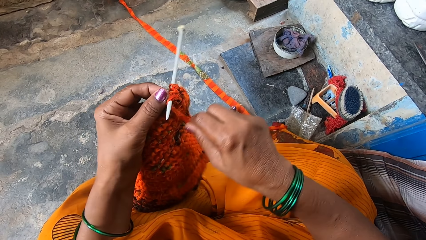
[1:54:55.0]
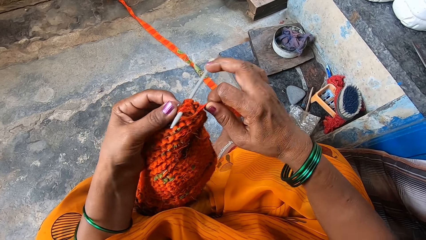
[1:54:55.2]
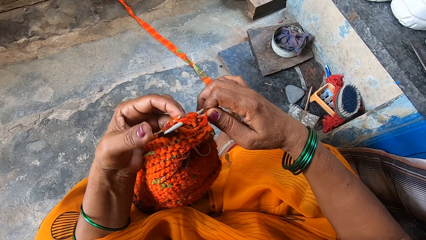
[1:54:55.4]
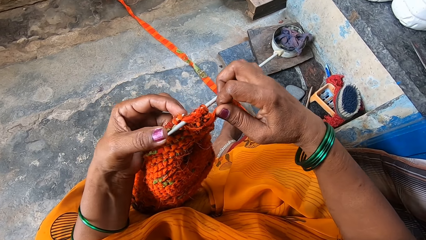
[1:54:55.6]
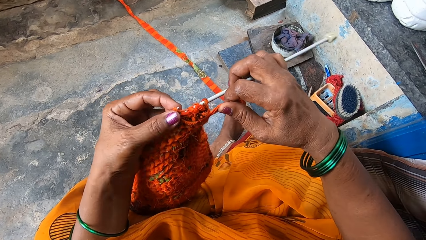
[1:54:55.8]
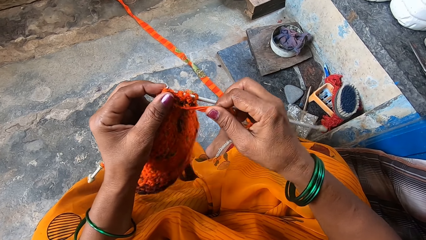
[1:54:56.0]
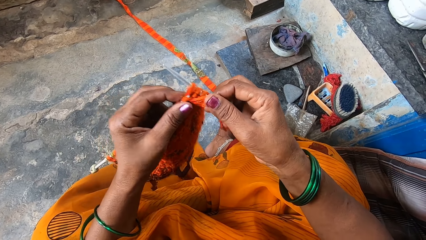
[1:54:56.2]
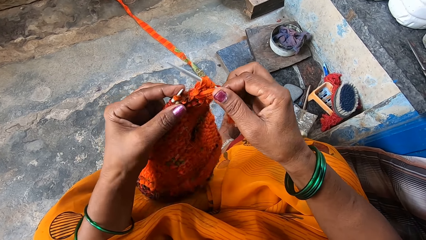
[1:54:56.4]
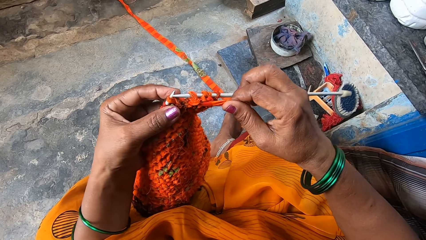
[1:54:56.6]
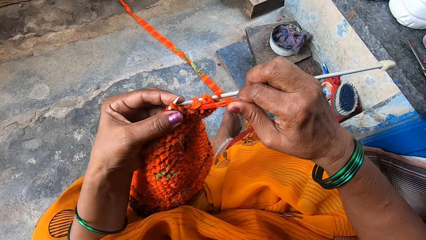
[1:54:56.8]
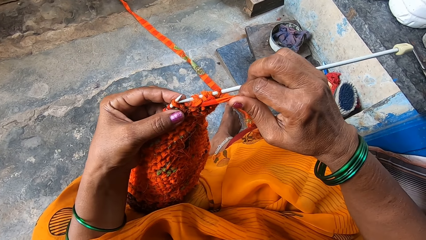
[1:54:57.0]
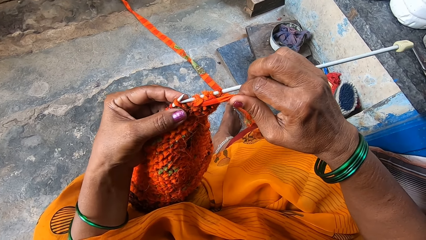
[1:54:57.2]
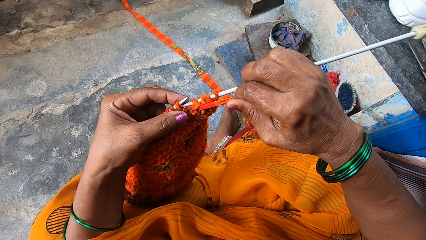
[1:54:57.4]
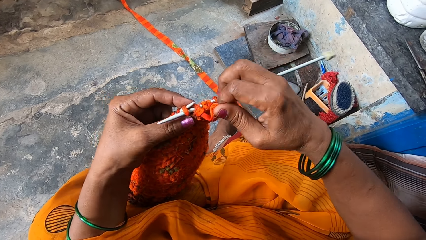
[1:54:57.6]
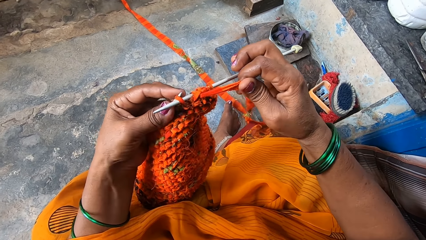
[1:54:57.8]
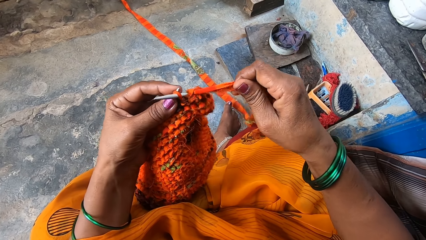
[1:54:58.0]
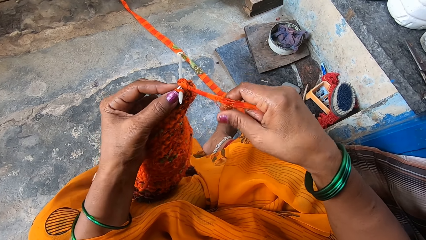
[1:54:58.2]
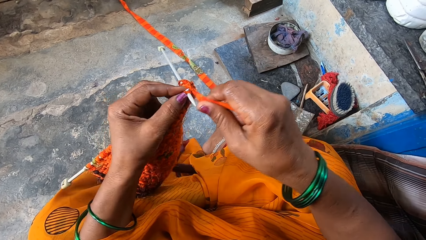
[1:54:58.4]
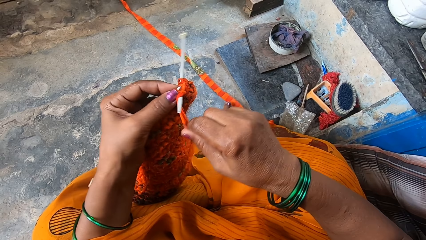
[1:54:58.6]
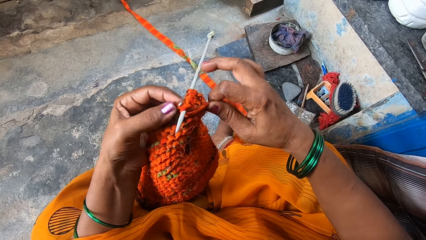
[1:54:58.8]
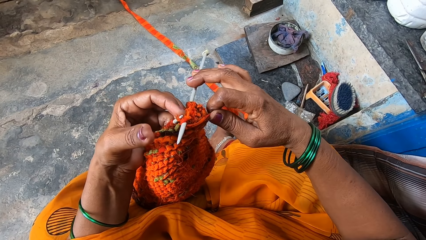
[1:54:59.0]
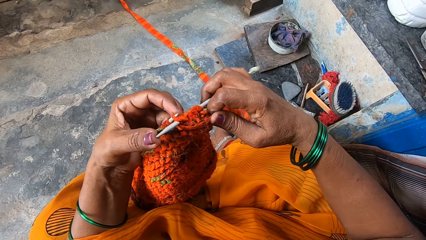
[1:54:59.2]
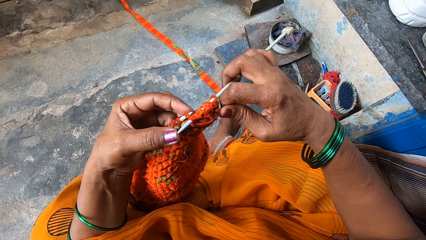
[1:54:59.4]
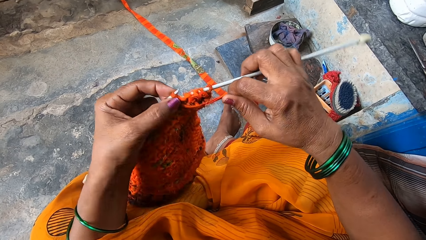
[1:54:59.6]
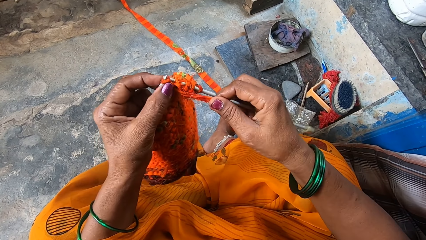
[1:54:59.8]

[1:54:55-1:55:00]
The camera wearer knits the fabric.

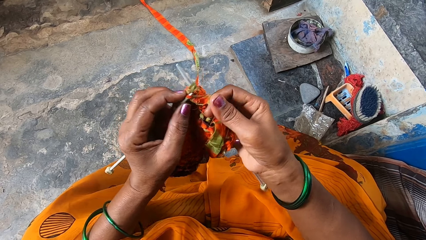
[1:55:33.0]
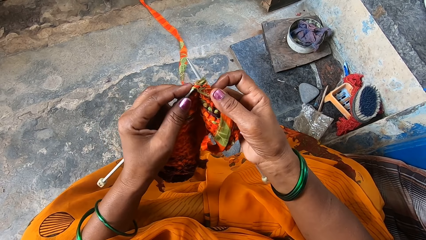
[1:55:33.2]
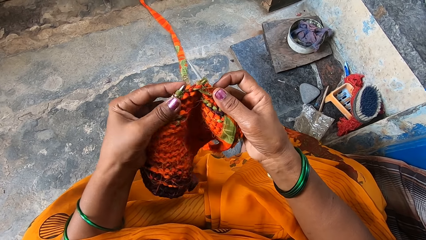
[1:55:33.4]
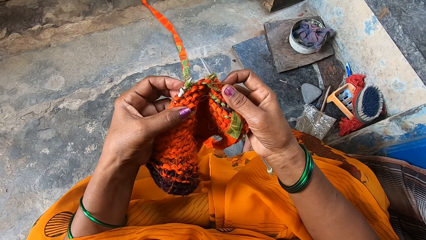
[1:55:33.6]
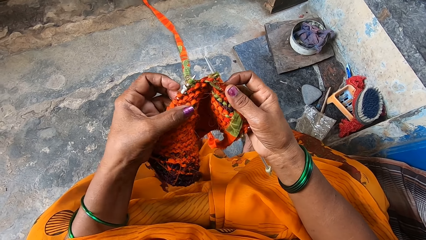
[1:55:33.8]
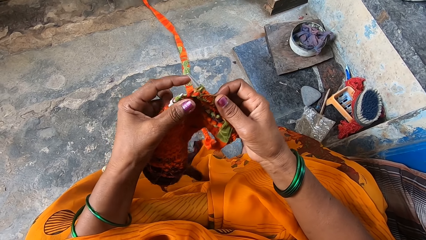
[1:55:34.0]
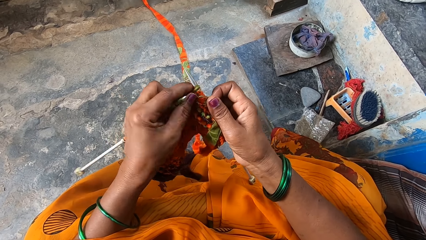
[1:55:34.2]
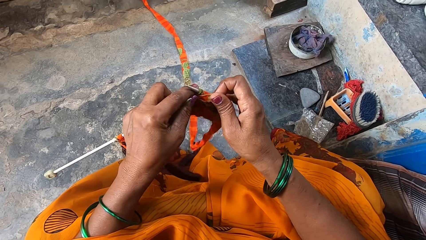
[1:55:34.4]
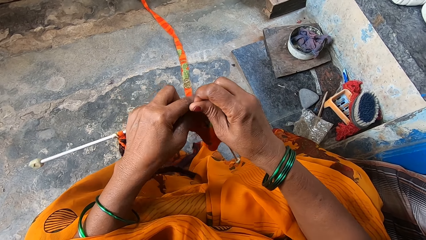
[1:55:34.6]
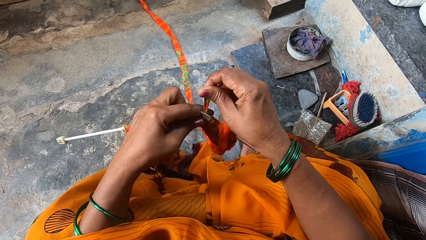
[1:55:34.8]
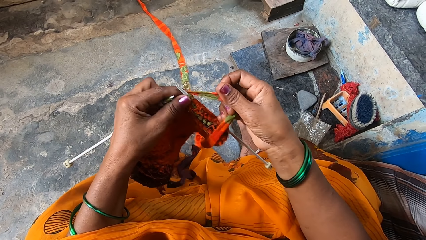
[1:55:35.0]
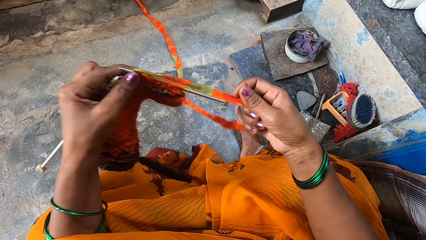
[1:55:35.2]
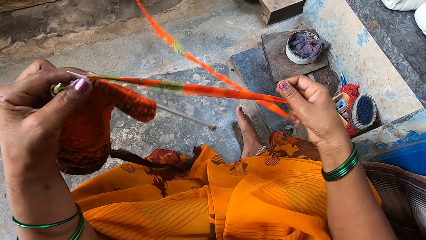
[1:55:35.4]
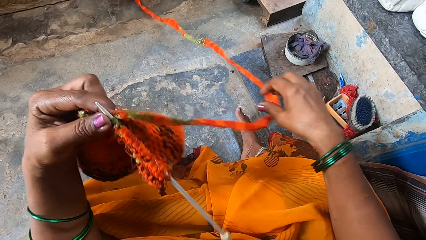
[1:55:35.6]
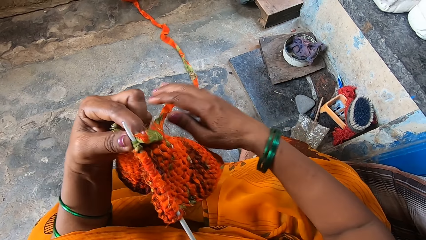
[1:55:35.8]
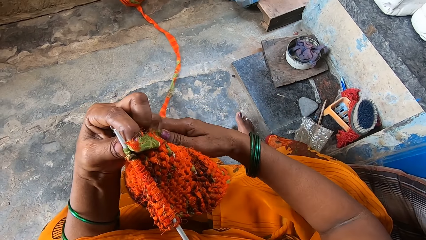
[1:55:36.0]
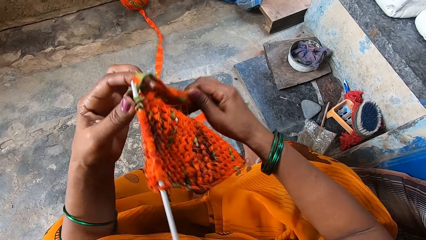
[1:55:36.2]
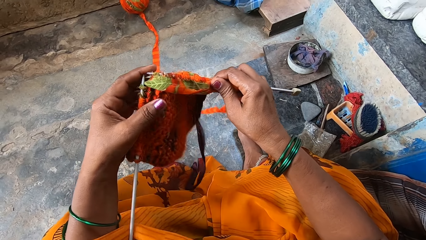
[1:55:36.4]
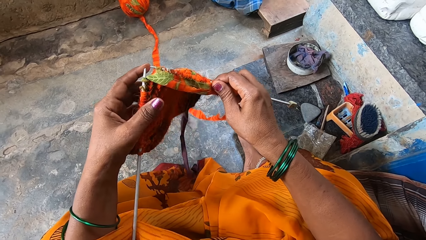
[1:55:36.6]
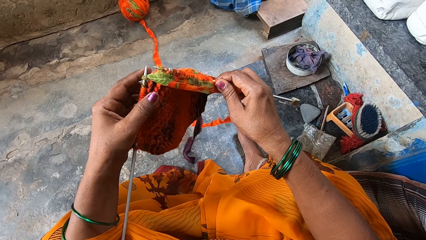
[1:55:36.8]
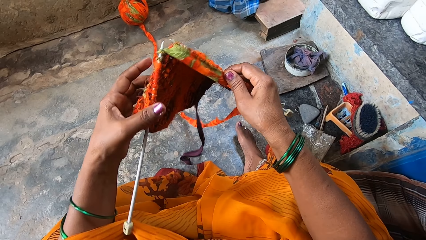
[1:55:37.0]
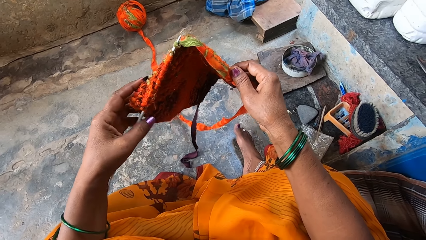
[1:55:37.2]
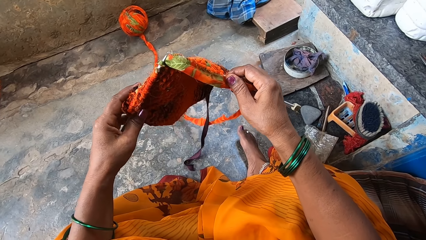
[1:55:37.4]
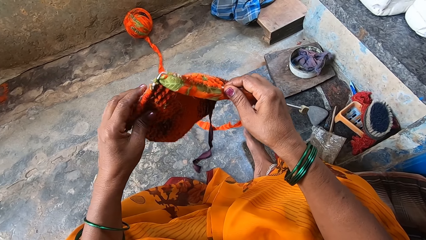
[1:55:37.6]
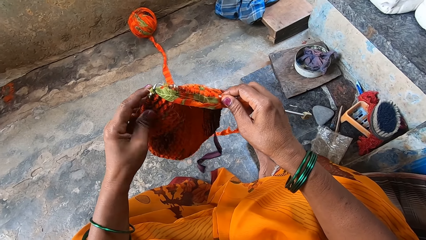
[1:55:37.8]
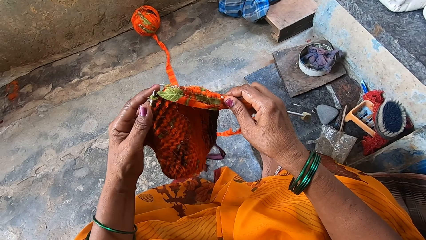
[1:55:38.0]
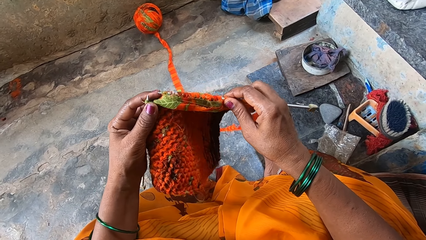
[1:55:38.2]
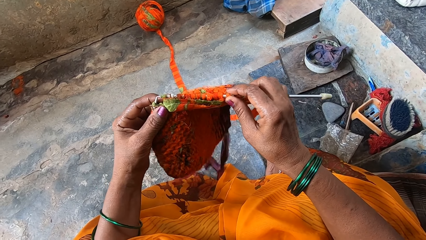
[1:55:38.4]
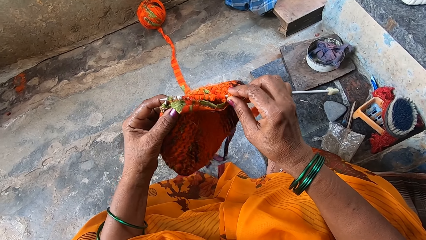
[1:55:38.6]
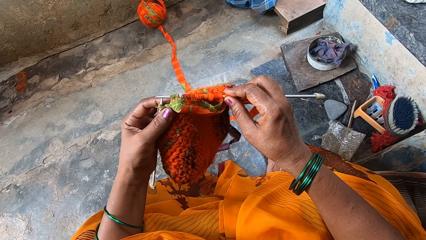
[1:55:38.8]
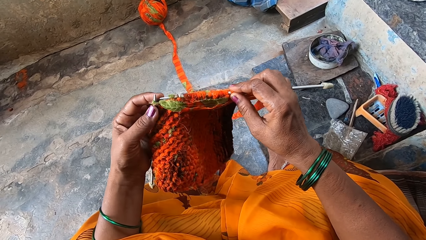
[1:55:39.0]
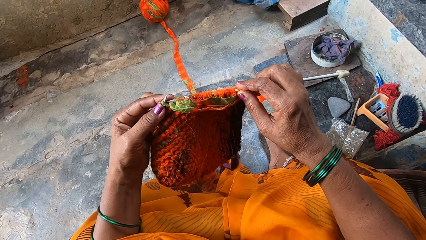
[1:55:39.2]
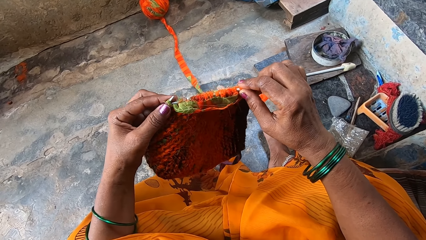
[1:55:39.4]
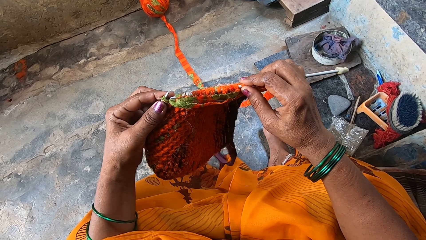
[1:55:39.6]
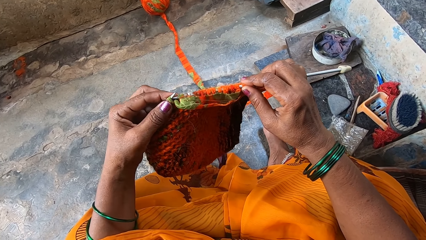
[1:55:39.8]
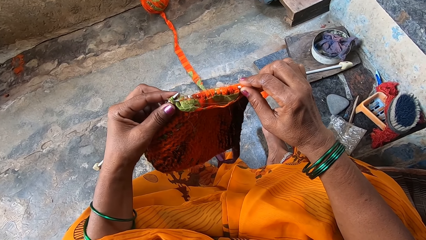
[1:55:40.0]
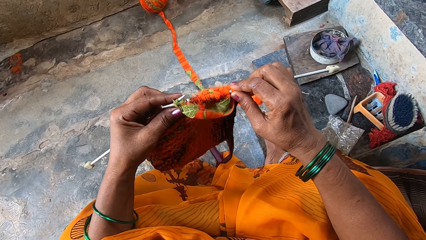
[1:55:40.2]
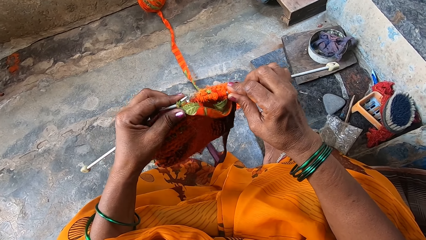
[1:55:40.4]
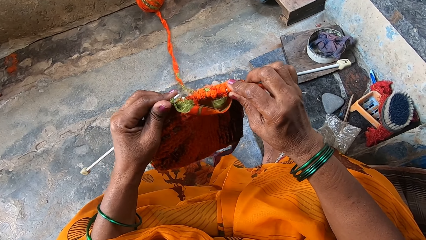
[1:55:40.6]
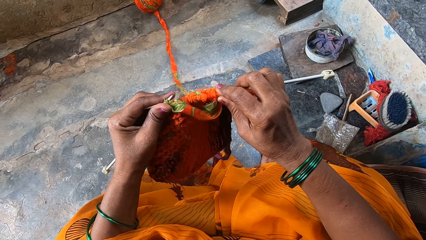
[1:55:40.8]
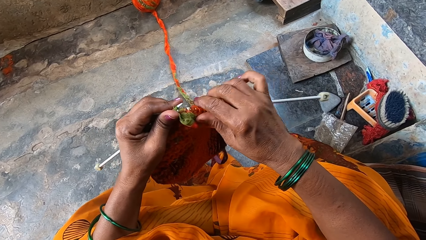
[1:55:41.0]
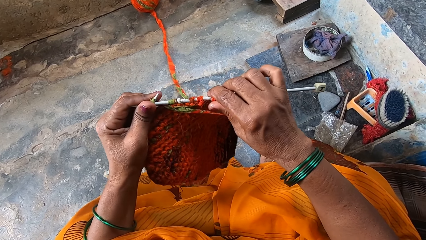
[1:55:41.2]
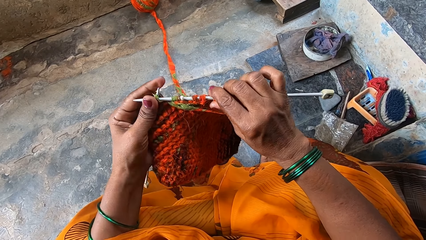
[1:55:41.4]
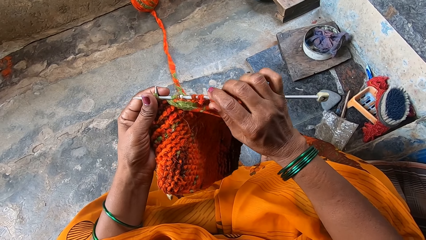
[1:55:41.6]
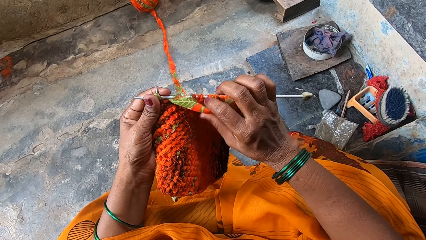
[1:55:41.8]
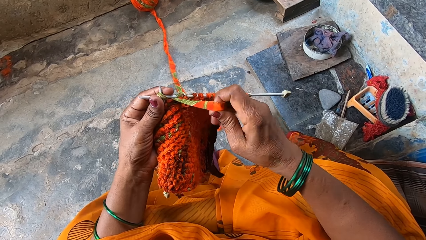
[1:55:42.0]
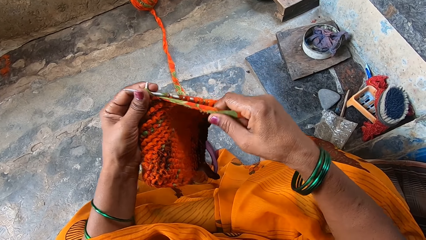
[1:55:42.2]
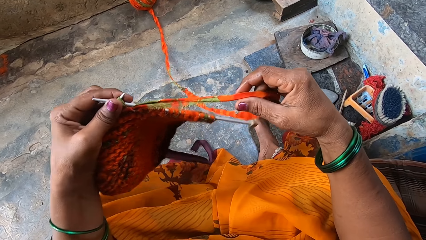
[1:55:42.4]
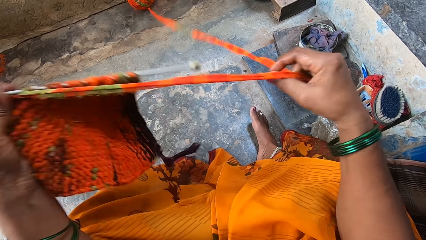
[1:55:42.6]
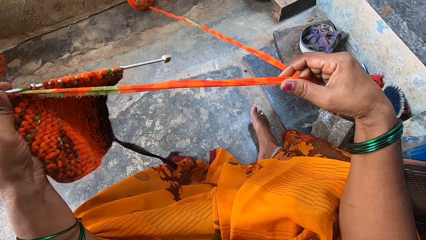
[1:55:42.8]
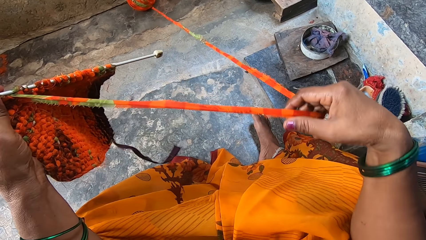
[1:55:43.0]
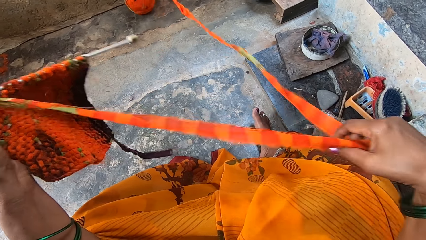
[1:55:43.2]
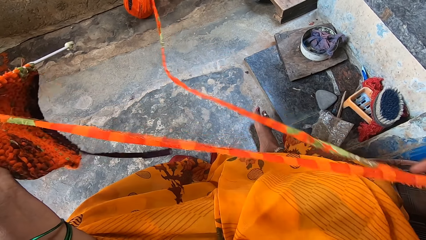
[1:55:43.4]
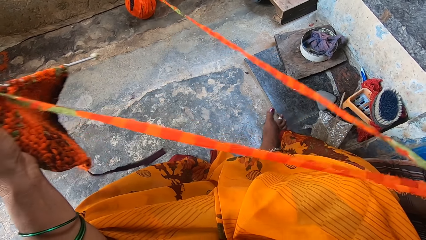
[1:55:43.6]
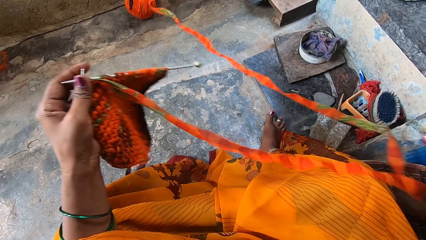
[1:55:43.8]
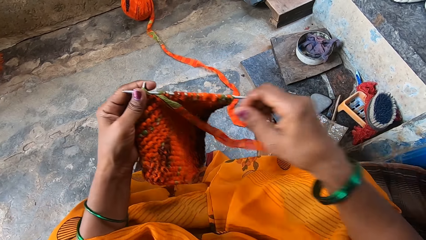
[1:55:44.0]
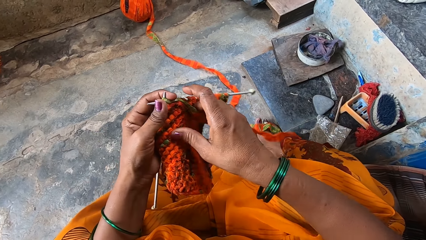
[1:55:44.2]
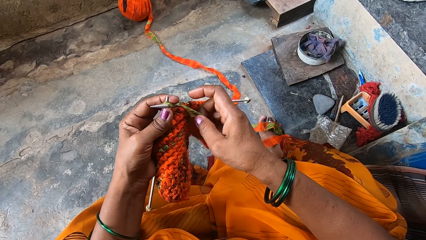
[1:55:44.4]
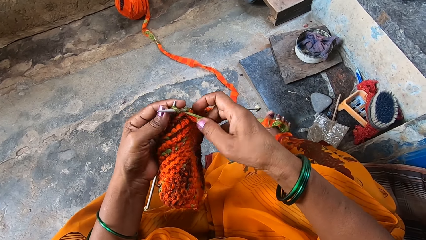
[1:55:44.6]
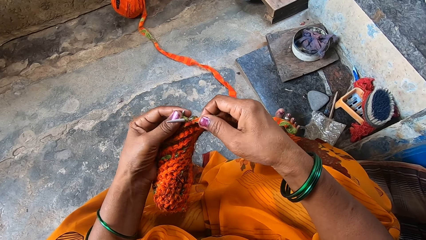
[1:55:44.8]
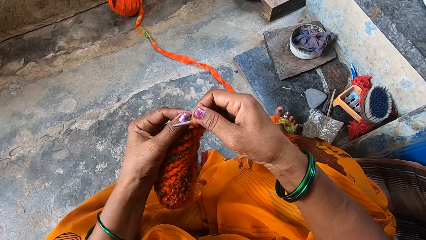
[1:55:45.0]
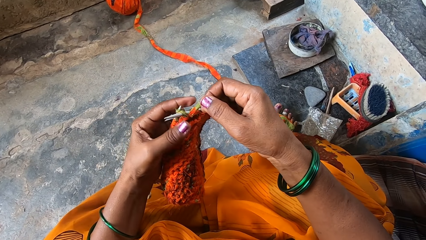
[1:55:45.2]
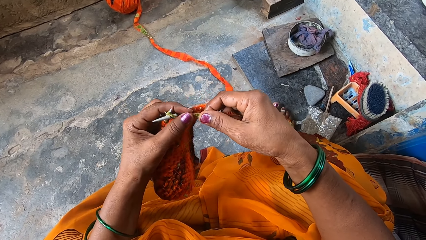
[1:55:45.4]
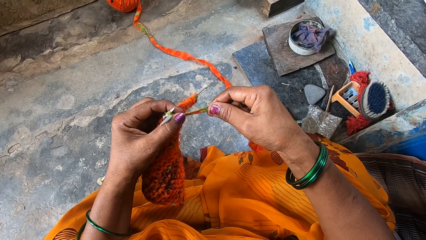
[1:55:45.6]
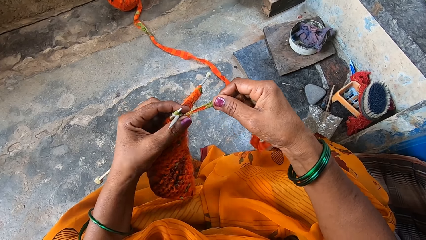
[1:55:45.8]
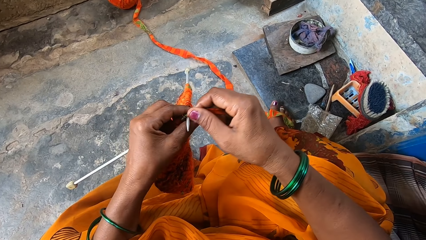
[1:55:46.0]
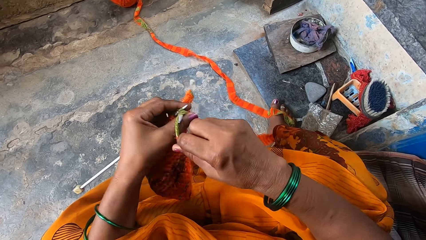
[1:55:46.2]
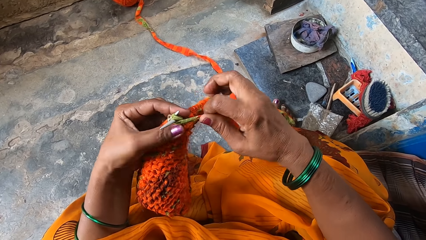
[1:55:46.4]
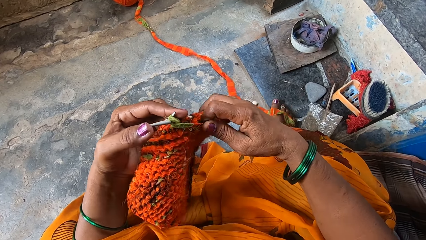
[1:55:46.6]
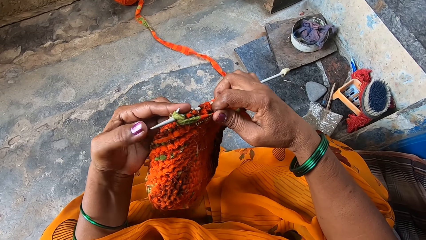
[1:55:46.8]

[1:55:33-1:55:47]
The camera wearer straightens the yarn with her right hand again. She turns the knit fabric sideways again. She looks at the fabric. She continues knitting with the yarn. She straightens the yarn with her right hand again. She unfolds the thread. She continues knitting with the yarn.
